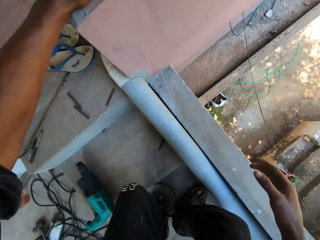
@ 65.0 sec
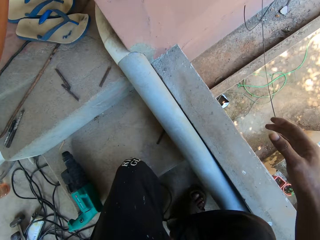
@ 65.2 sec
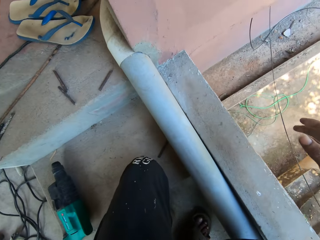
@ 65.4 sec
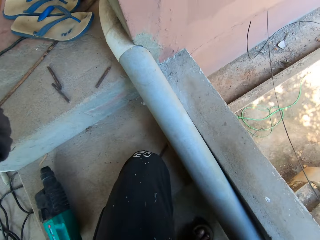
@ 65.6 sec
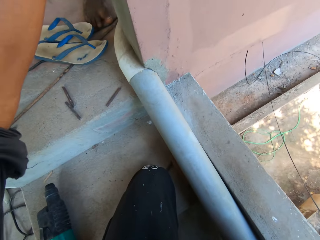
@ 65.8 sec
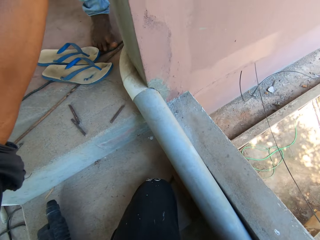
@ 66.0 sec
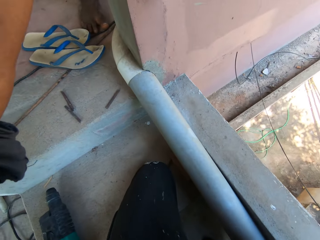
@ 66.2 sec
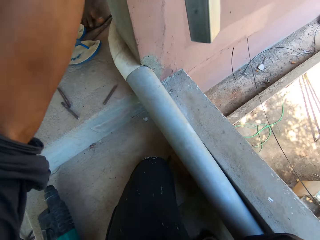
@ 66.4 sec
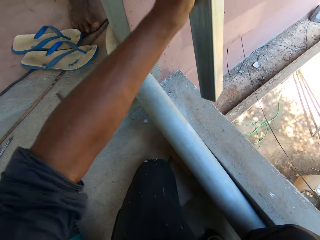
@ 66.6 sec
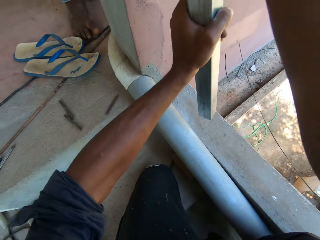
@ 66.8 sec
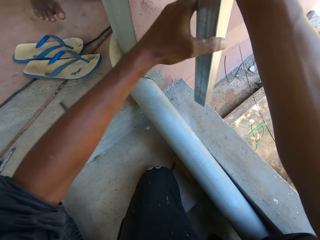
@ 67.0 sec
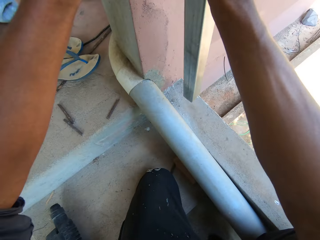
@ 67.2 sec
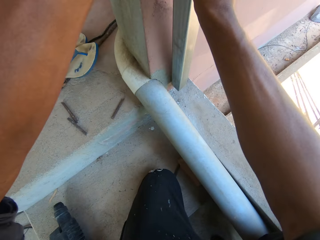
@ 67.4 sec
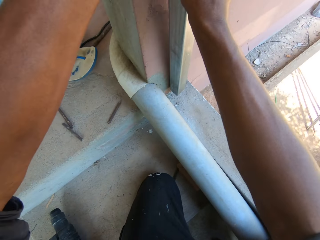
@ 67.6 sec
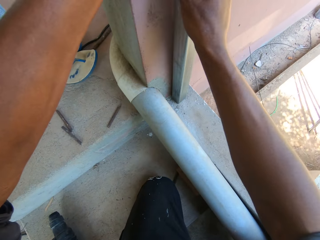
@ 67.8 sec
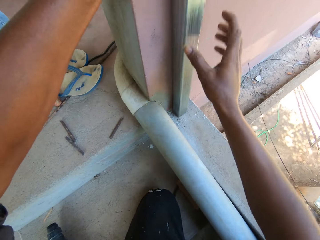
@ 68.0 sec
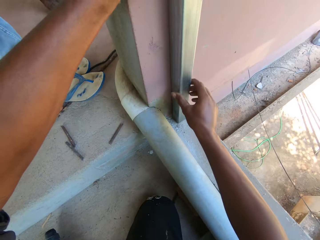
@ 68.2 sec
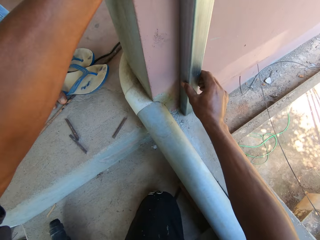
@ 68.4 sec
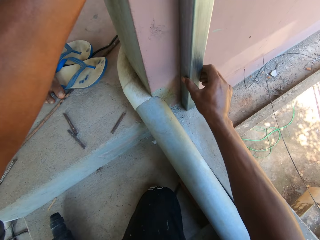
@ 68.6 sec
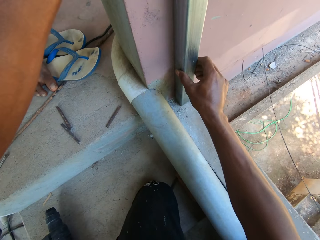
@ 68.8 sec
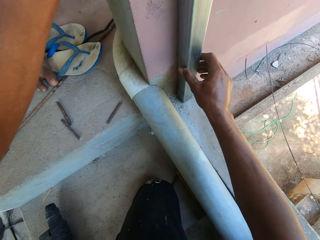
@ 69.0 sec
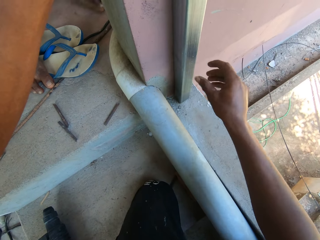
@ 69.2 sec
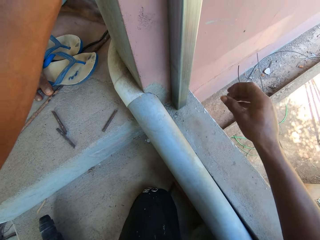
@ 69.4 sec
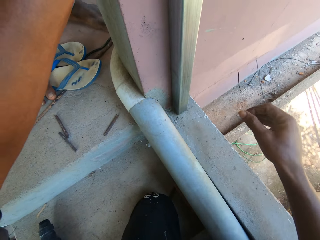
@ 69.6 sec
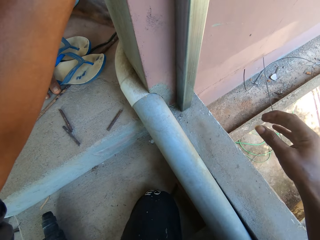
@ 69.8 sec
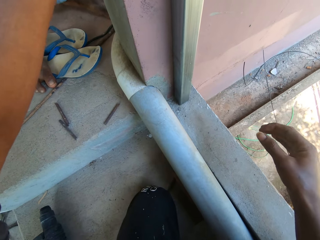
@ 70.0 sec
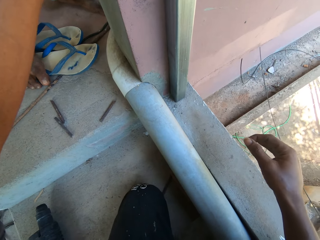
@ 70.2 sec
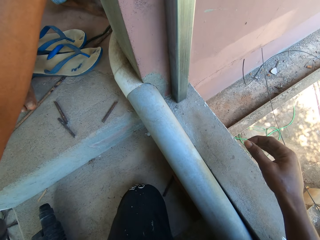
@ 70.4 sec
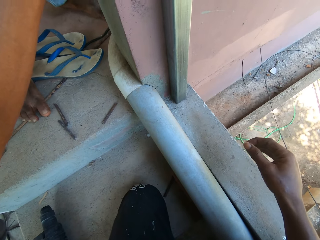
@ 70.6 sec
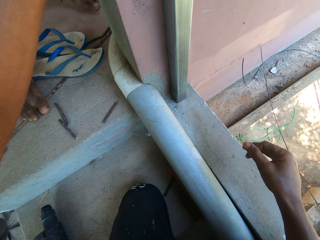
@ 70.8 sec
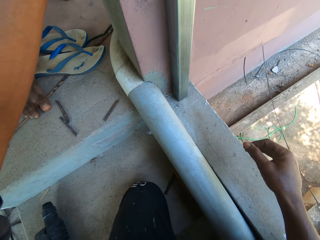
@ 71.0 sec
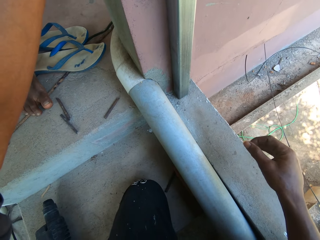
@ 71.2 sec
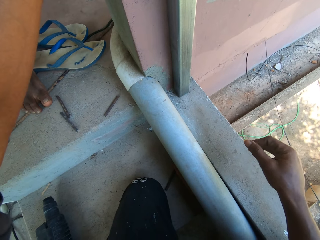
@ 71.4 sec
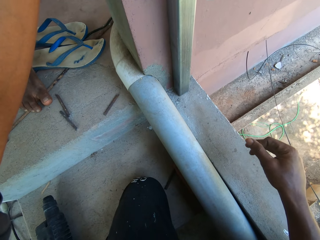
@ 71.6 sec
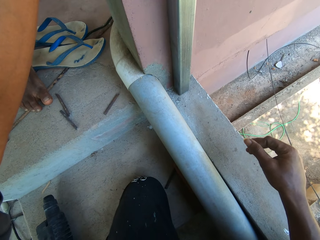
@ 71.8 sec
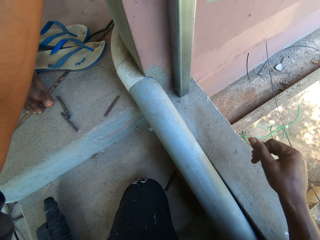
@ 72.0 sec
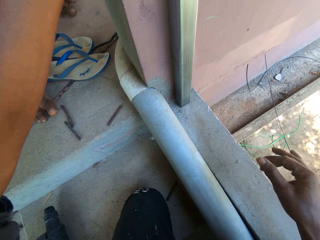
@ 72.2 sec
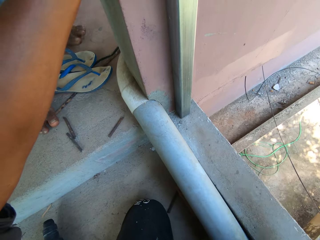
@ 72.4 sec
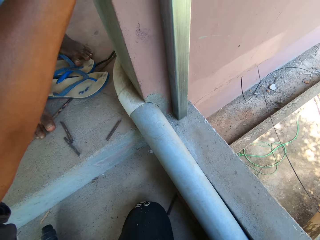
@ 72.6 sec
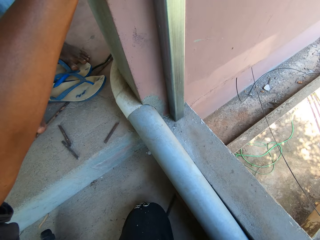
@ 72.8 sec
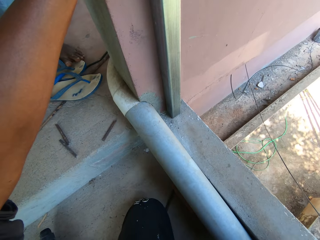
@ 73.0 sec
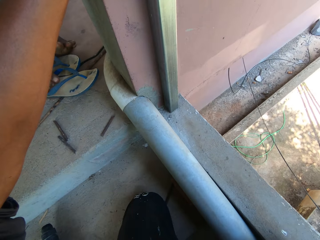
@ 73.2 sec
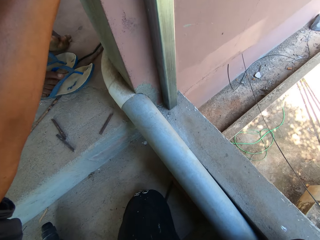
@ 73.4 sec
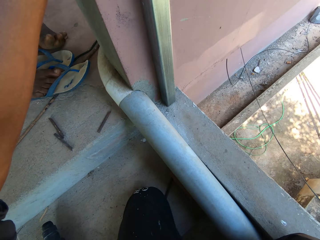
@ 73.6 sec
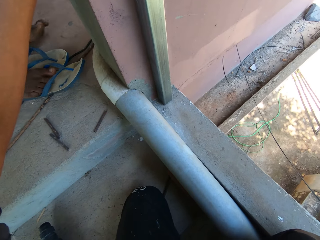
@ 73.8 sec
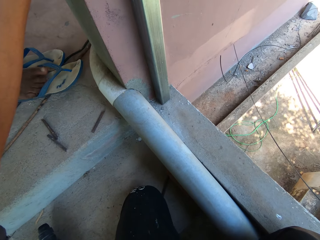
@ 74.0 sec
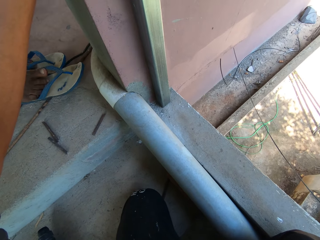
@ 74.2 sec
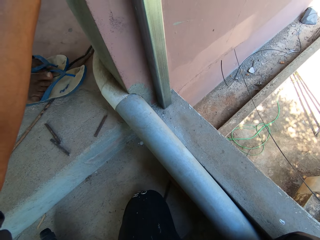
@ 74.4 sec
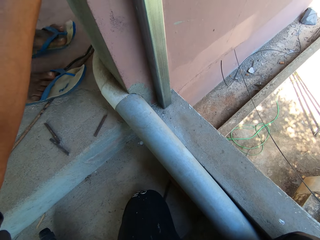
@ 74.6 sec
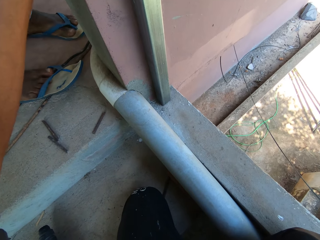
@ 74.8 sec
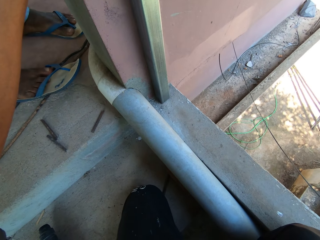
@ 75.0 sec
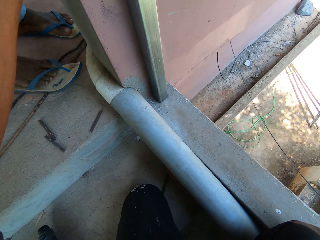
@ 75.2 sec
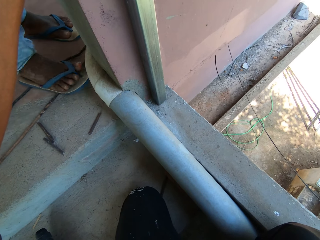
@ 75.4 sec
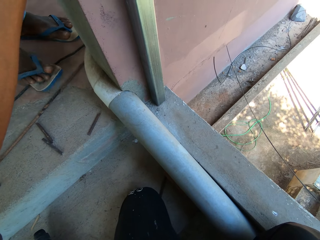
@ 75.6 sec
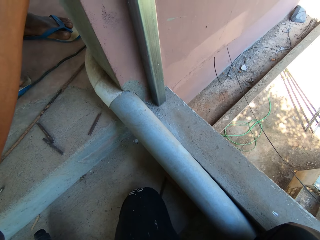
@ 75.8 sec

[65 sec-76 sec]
The camera wearer holds the steel metal with the left hand. They pass the metal to the right hand. They adjust the metal on the wall with hands. They lean the metal steel on the wall. They remove the right hand from the metal. They look at the metal. They shake the fingers. They look at the metal. A person wears the slippers.
